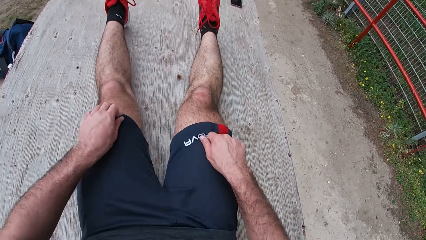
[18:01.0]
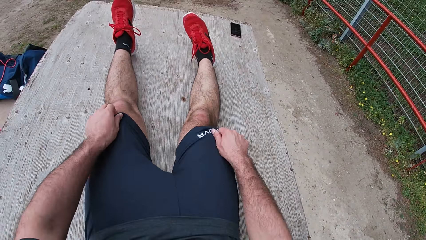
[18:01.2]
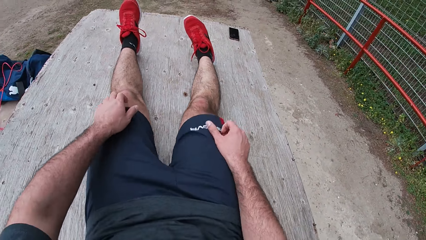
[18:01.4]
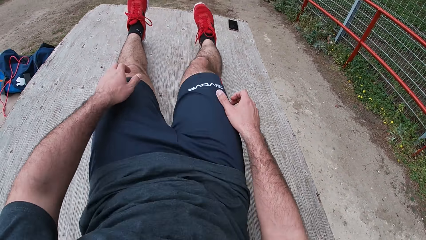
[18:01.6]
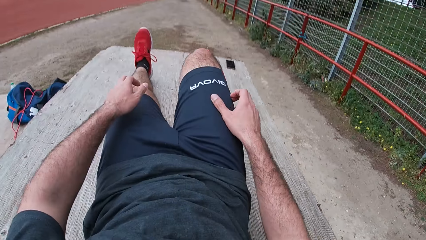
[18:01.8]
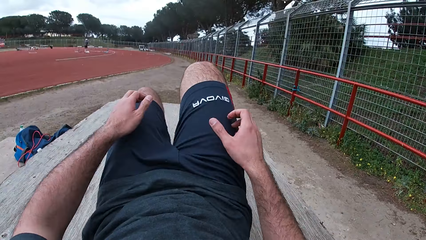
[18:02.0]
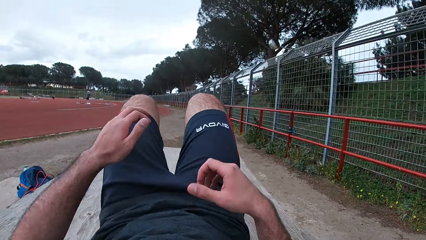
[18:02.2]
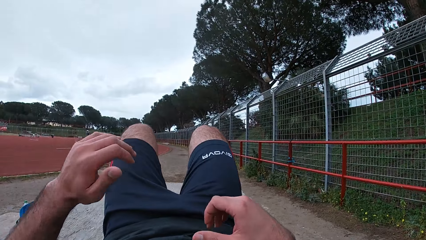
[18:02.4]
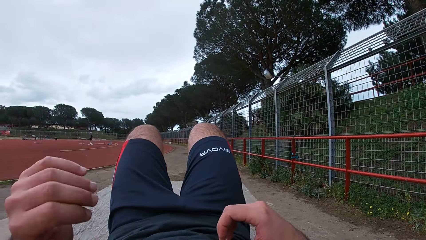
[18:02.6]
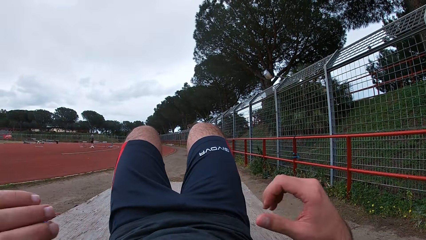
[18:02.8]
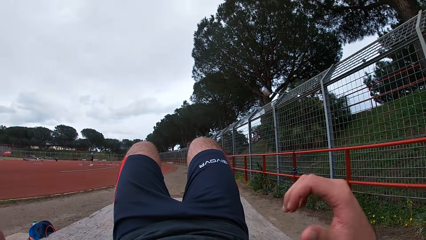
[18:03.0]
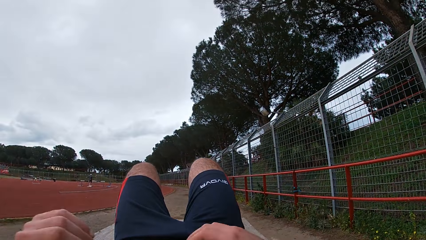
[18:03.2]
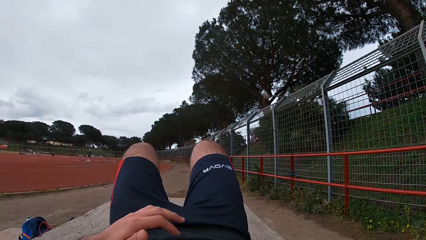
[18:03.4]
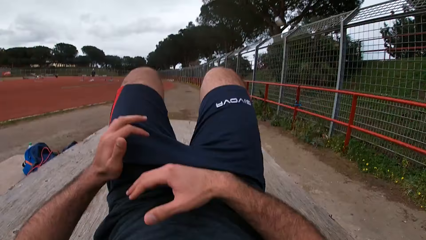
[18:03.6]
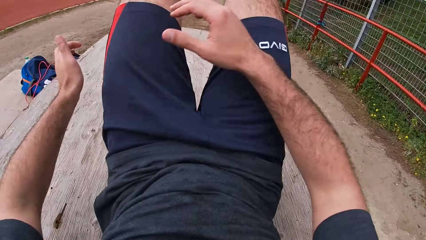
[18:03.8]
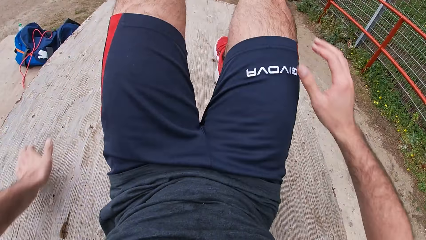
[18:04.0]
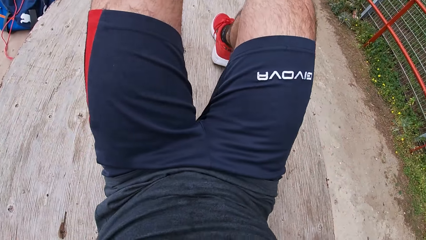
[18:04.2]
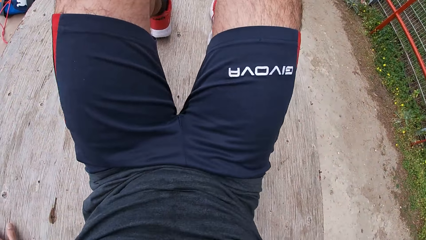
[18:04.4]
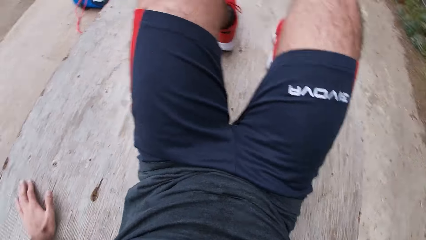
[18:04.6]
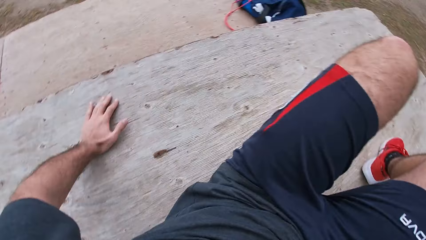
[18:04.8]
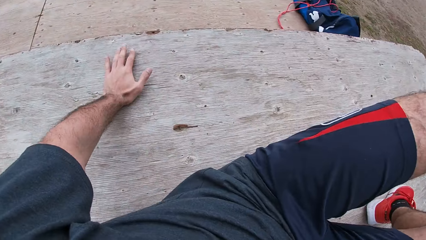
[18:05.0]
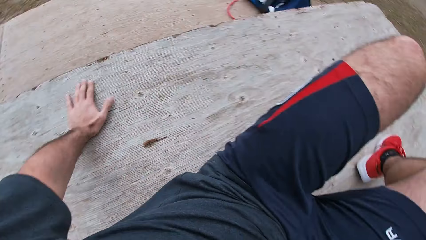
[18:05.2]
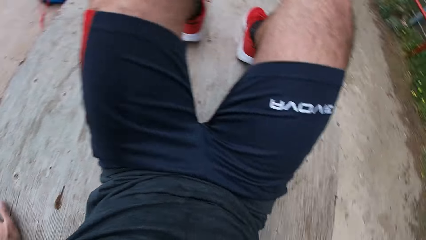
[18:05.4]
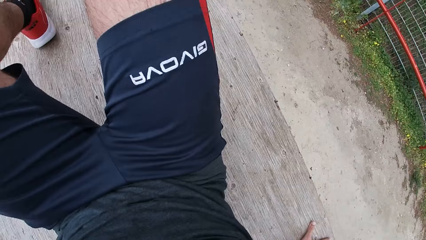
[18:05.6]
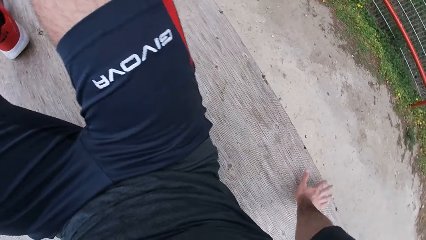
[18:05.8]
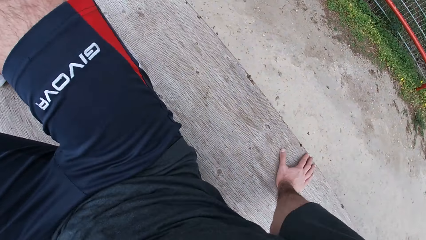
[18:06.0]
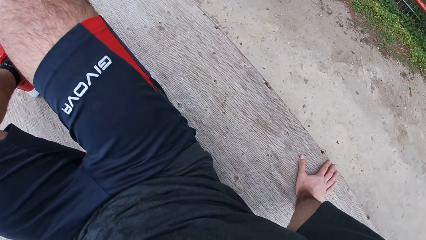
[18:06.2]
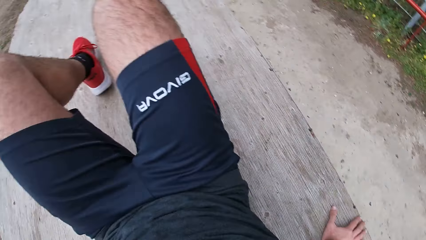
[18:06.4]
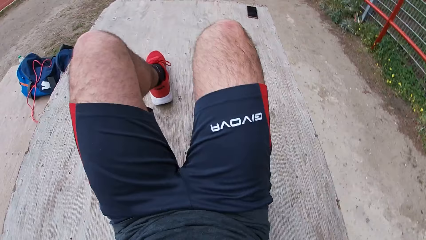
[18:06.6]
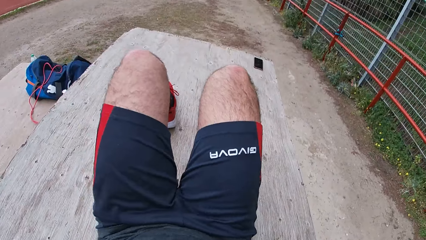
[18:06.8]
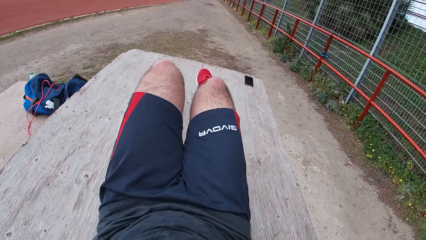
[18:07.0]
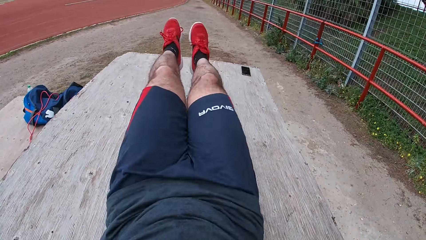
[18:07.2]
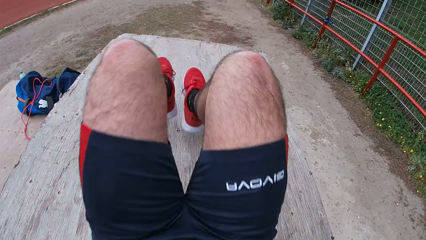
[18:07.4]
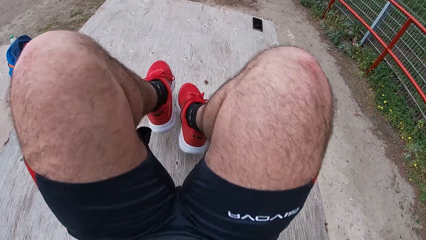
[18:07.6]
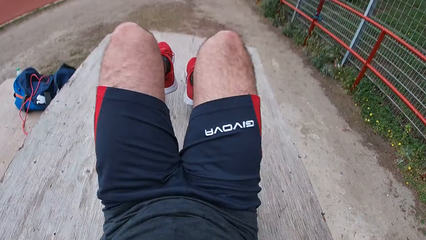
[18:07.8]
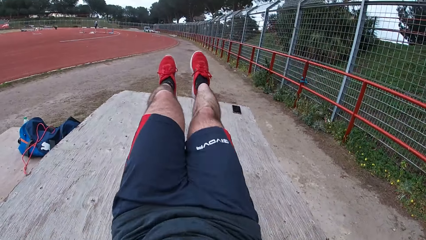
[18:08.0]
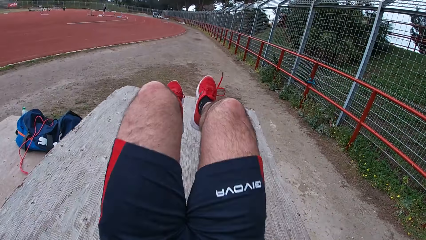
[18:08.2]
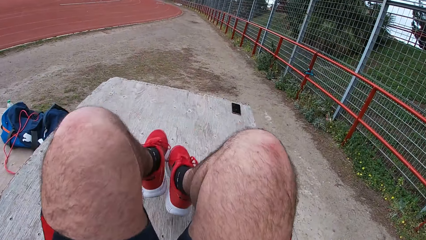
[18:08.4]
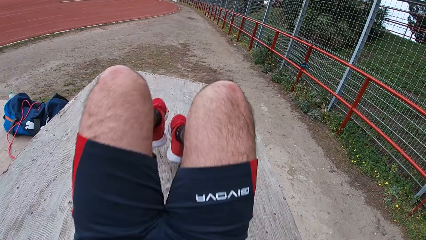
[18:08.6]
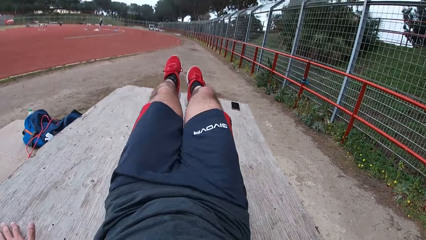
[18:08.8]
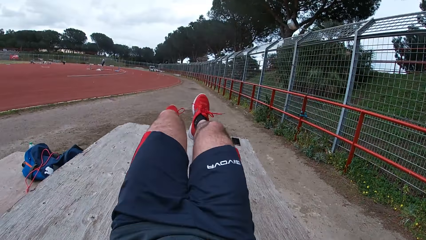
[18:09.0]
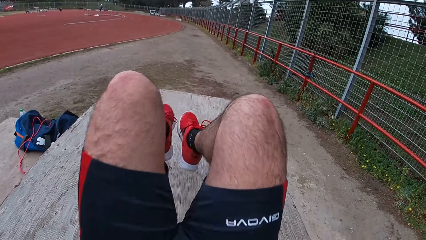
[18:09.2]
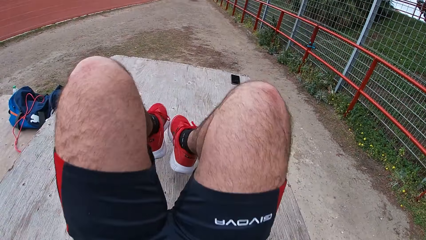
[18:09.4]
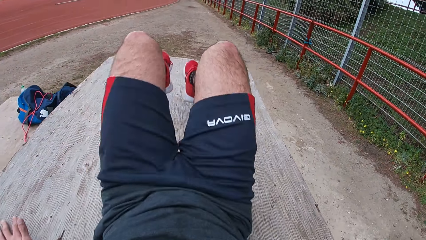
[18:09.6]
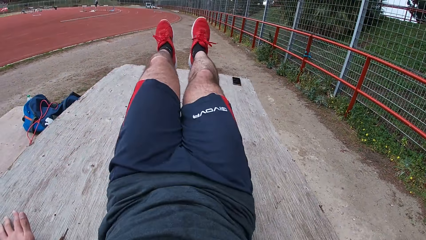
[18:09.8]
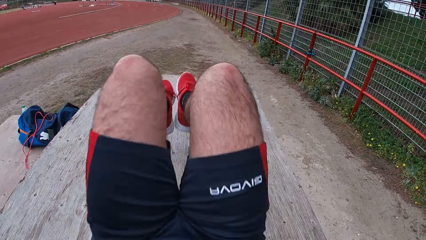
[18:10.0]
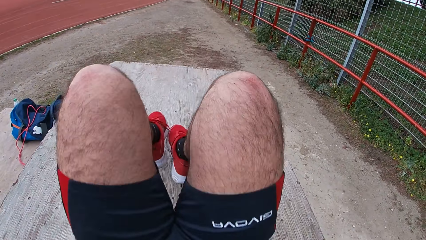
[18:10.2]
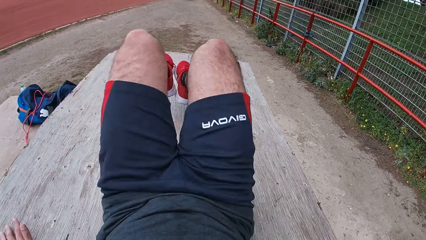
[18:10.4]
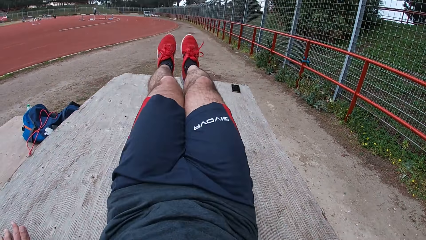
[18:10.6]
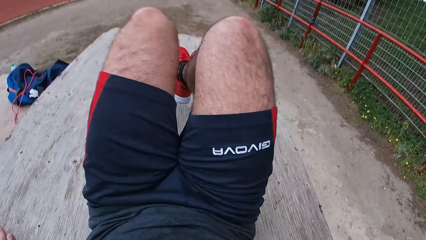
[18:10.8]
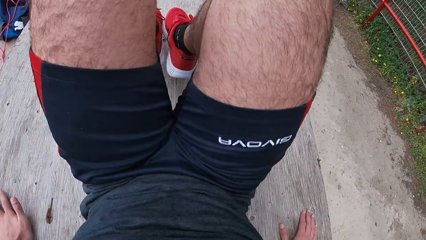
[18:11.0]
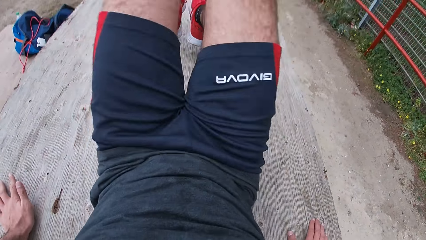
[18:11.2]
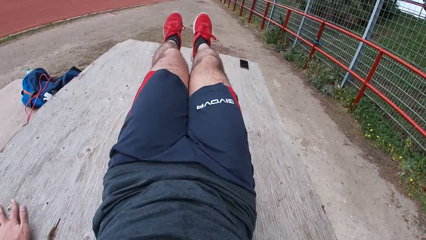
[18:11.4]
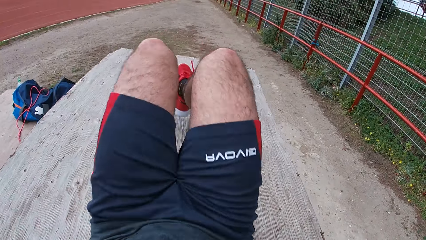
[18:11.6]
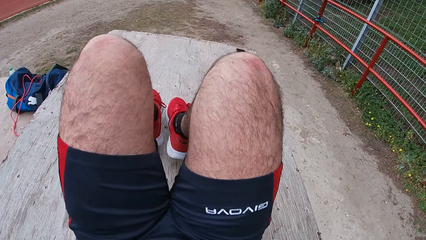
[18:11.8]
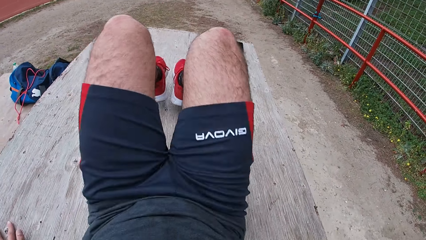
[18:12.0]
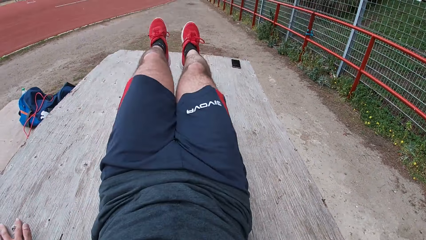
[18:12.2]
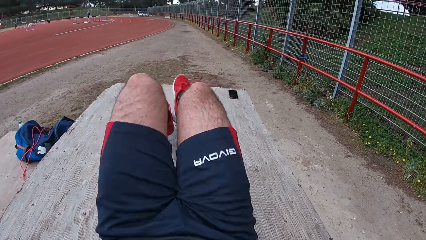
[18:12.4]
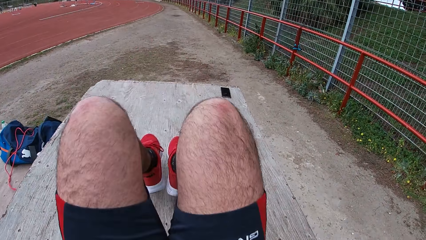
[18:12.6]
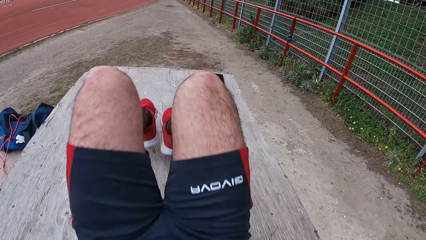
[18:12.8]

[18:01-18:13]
The camera wearer adjusts his shorts with both hands. He holds his shorts. He folds his legs. He places his left hand on the table. He holds the table. He places his right hand on the table. He does sit-ups on the table. He stretches his legs.

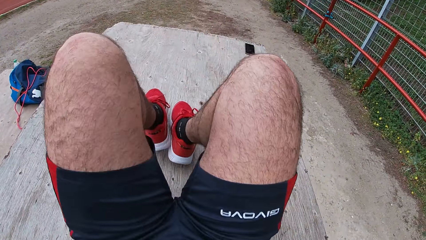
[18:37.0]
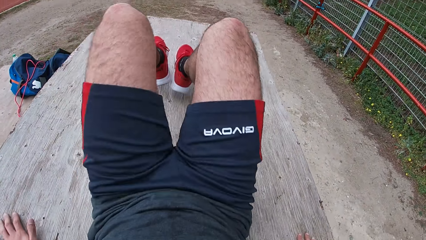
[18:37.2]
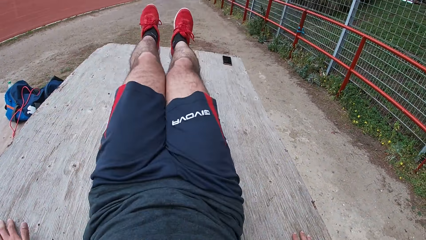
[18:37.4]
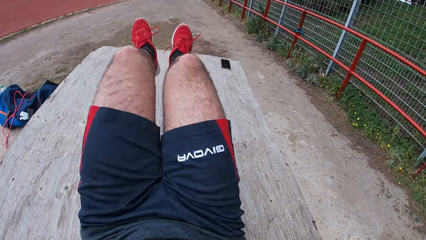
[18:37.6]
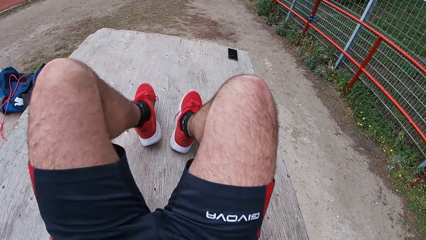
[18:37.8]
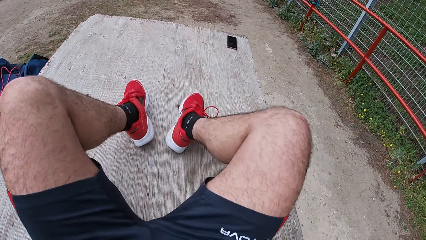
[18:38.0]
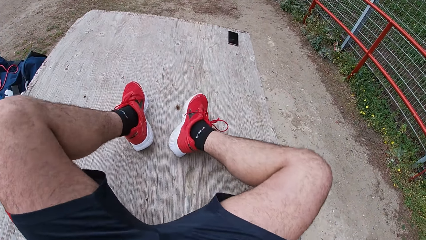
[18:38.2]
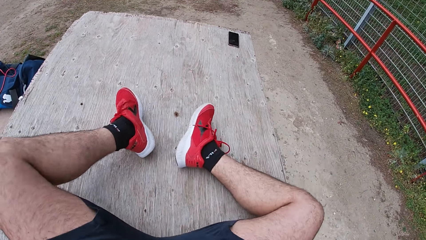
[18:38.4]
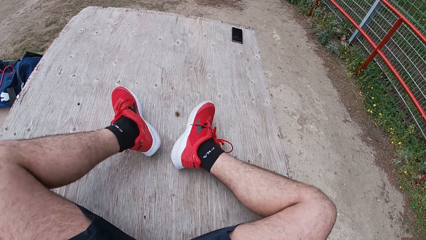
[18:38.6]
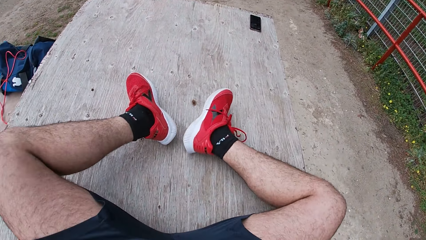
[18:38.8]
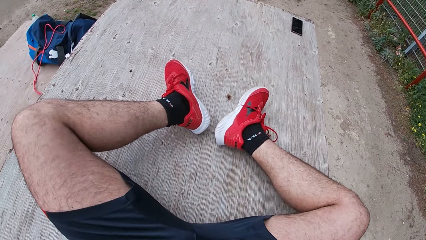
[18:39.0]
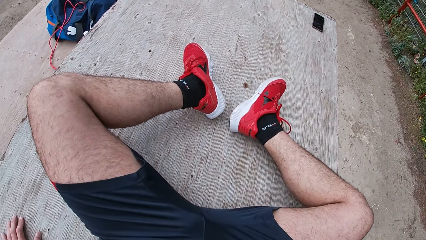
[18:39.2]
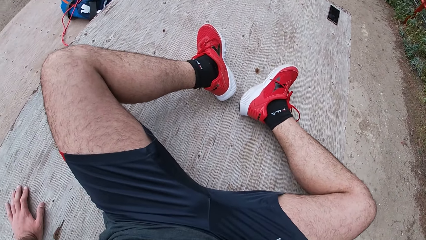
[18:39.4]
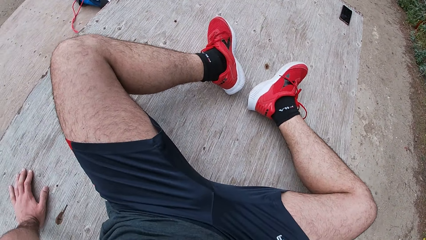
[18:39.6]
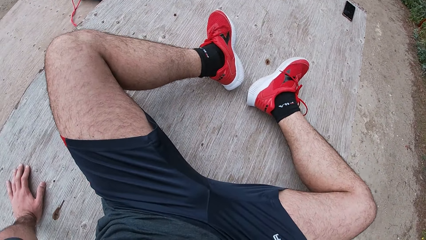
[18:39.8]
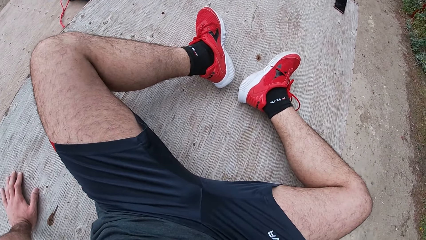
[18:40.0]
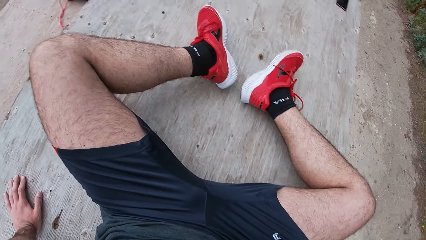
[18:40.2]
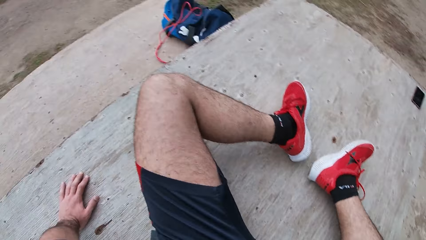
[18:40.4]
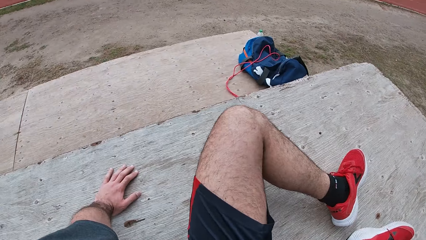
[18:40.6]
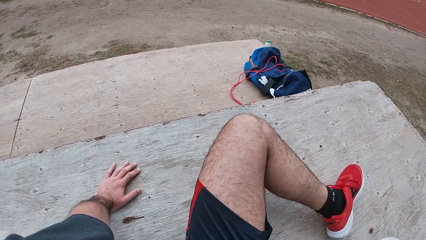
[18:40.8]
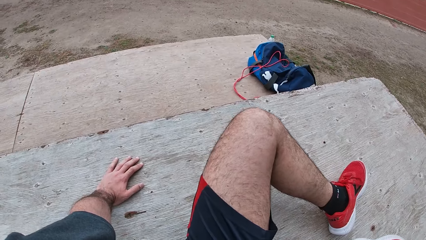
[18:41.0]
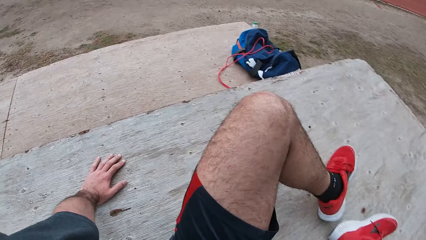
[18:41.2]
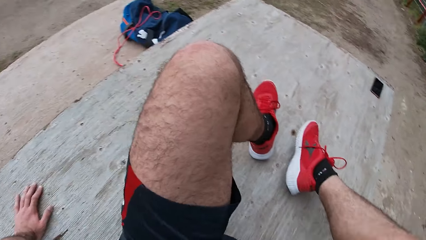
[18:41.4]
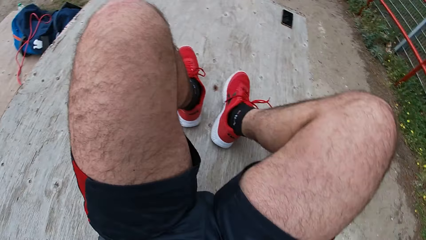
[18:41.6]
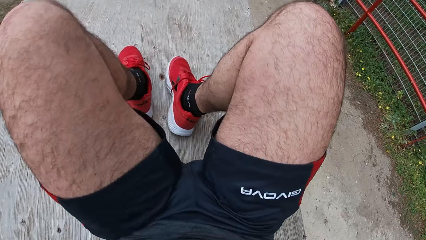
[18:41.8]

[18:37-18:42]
The camera wearer sits up on the wooden box. He folds his legs.
